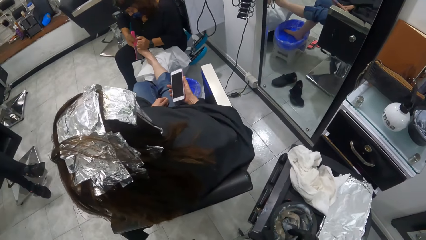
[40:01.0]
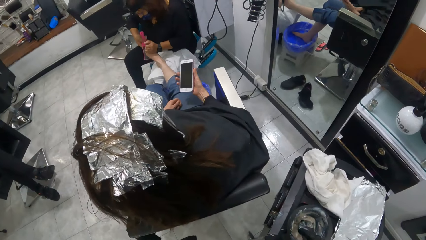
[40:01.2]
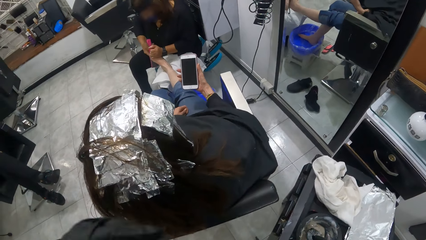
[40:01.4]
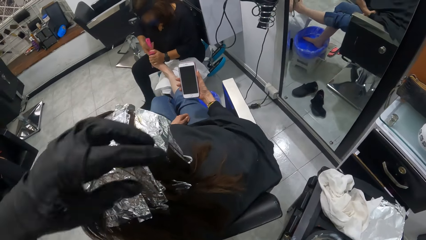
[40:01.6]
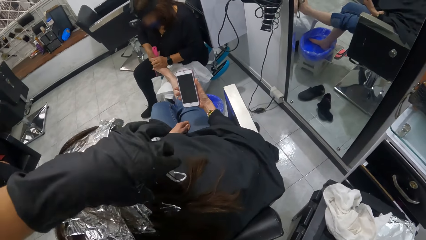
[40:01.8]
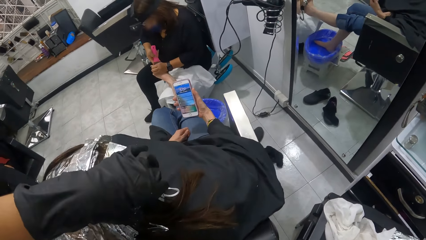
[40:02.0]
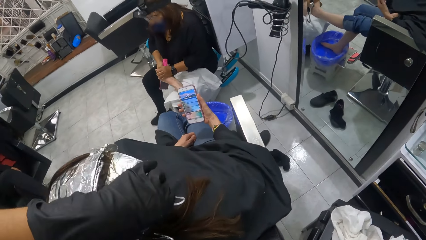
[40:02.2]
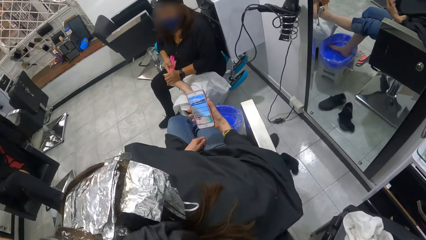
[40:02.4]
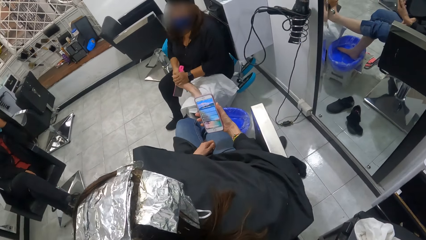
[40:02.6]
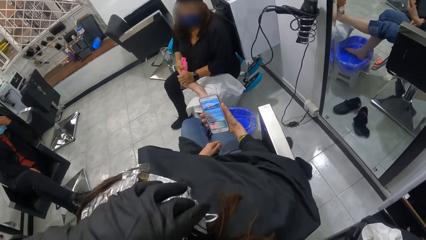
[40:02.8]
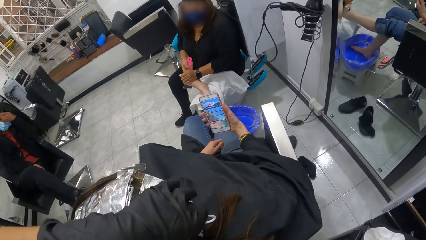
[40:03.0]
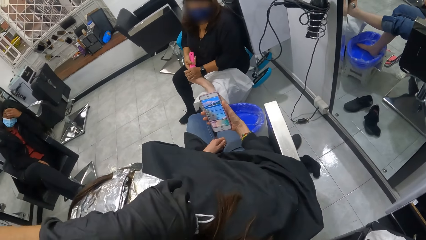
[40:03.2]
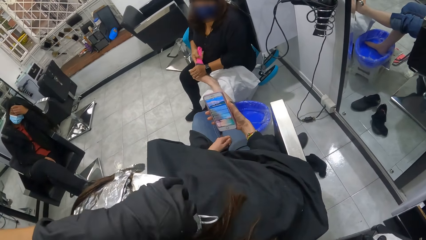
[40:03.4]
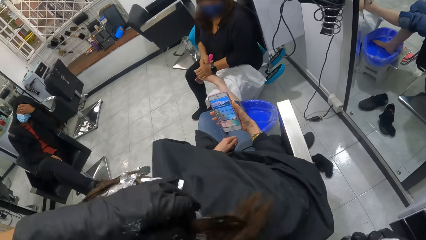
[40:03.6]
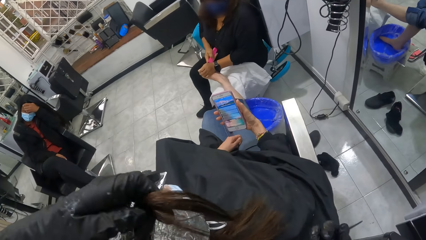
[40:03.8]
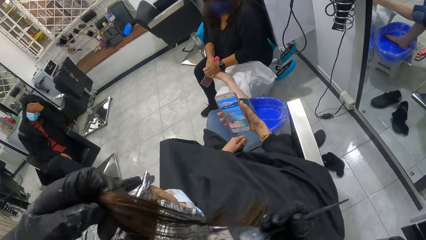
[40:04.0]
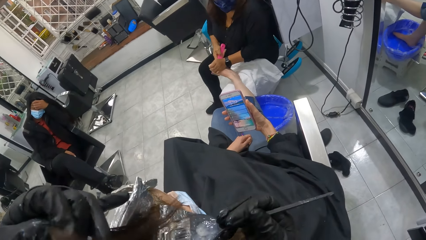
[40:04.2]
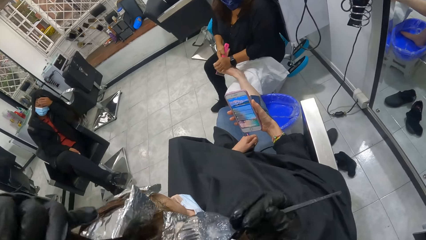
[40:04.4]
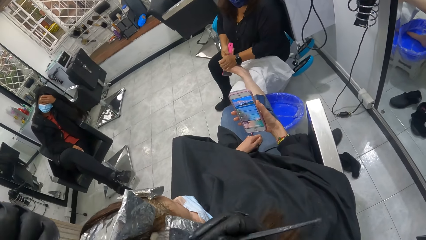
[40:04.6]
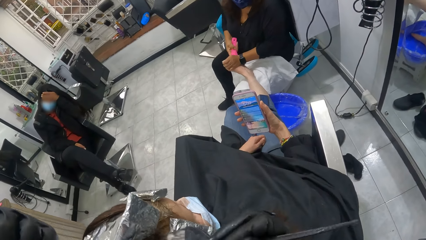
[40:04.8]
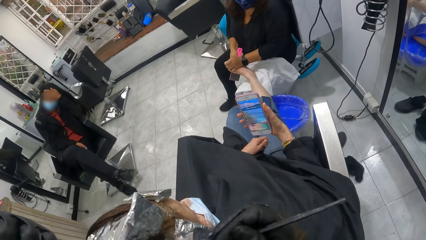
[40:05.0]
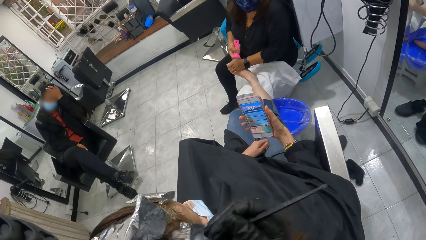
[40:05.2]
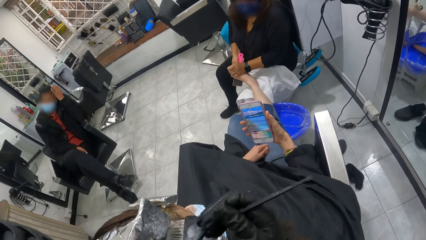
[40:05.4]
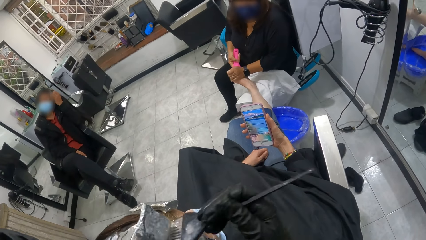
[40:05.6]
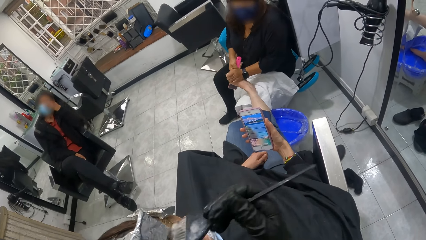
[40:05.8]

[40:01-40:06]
The camera wearer picks the brush from the bowl containing the cream on the table with her right hand. She moves the perm paper on the woman's head with her left hand. She holds the hair of the woman with her left hand. She rubs the cream in the brush on the hair of the woman with her right hand.

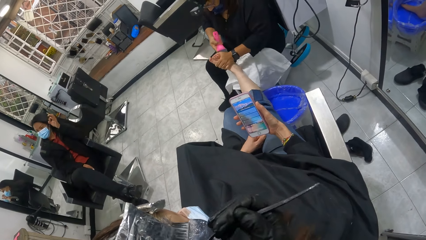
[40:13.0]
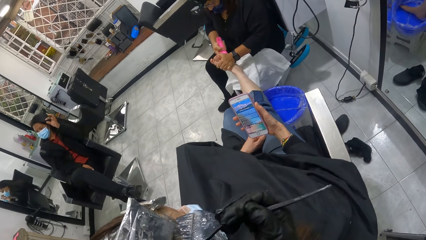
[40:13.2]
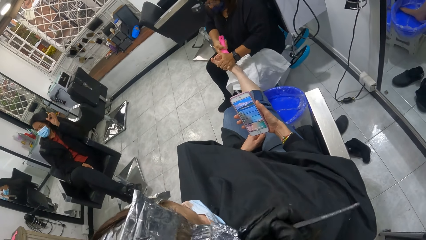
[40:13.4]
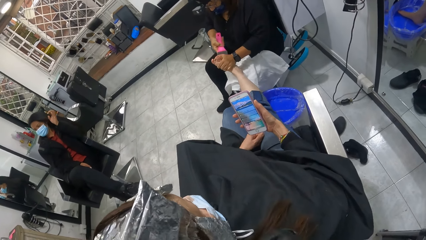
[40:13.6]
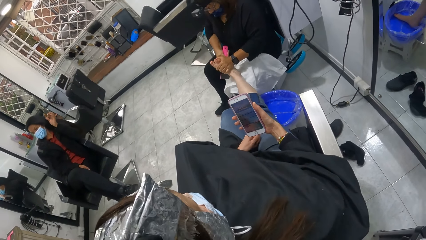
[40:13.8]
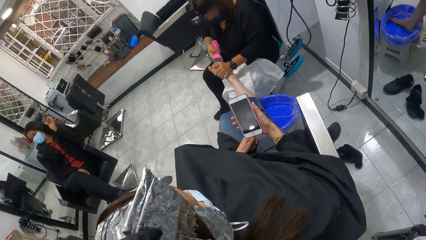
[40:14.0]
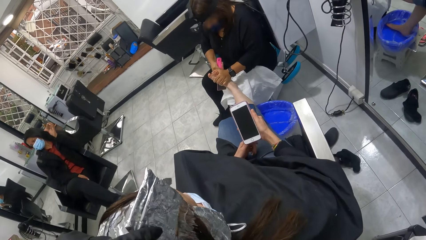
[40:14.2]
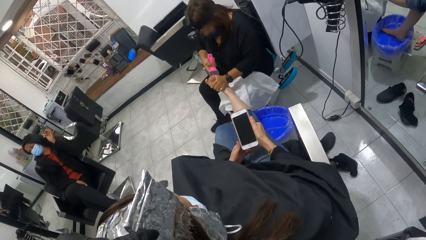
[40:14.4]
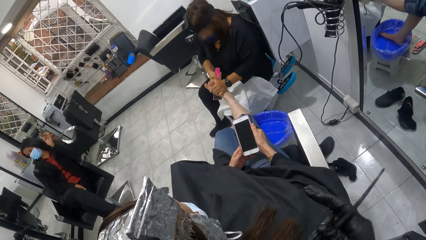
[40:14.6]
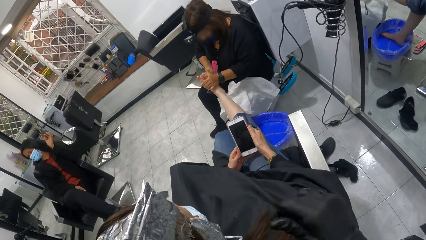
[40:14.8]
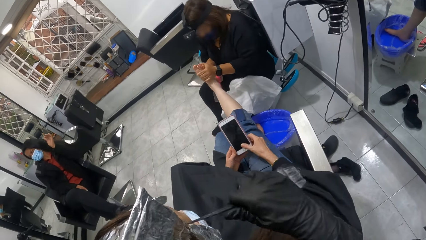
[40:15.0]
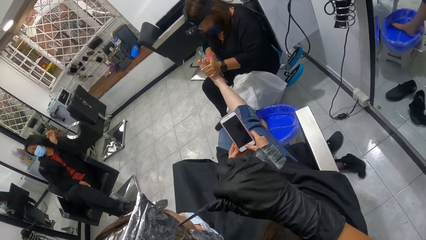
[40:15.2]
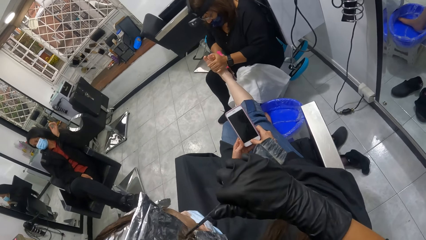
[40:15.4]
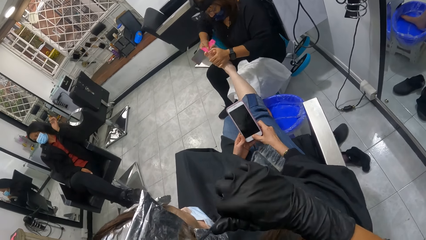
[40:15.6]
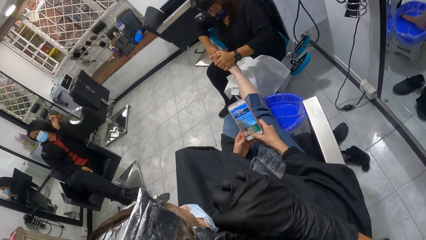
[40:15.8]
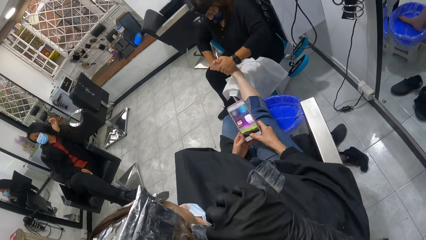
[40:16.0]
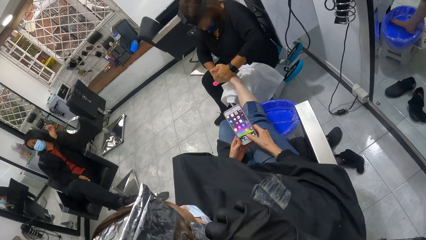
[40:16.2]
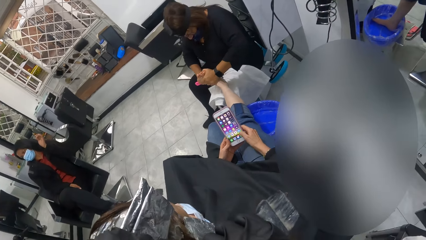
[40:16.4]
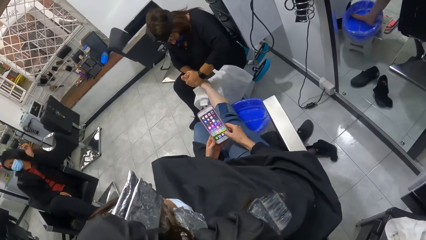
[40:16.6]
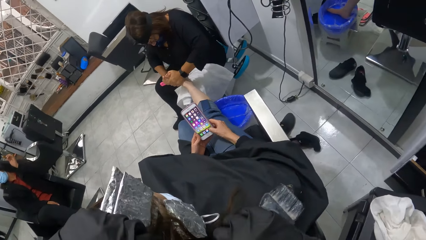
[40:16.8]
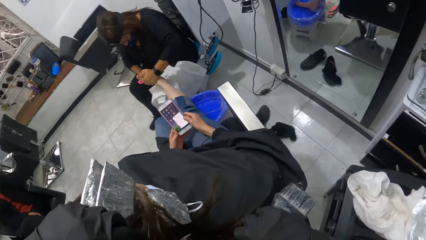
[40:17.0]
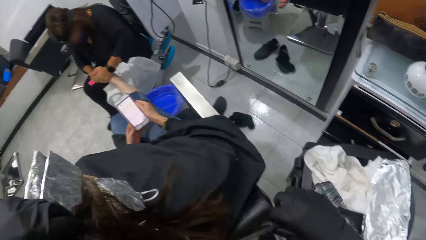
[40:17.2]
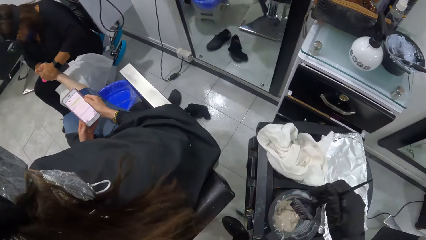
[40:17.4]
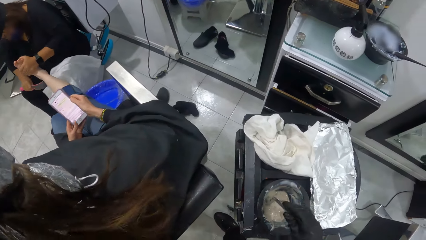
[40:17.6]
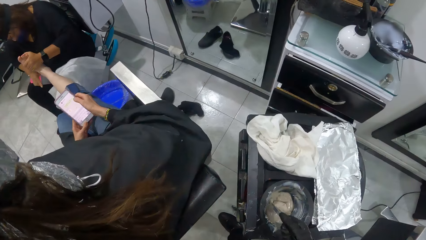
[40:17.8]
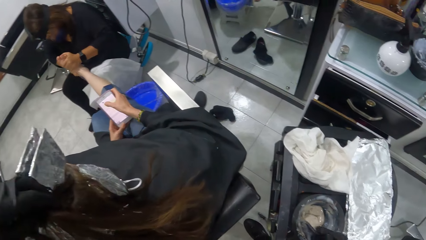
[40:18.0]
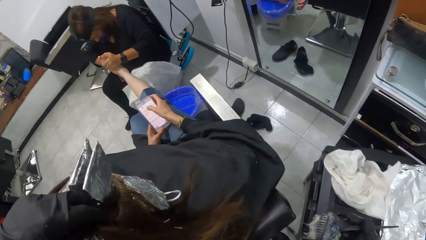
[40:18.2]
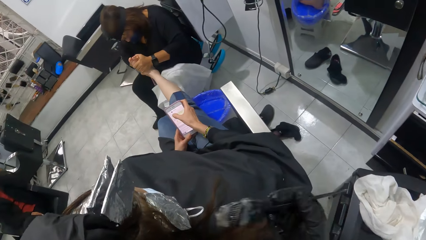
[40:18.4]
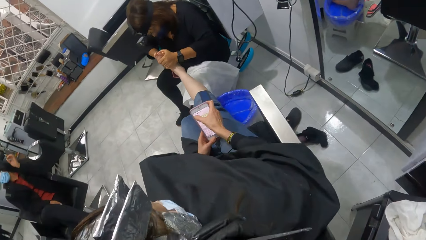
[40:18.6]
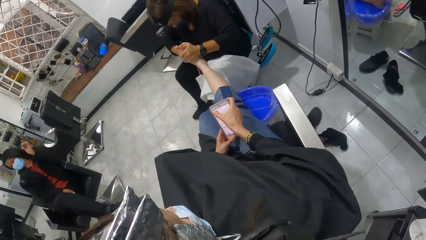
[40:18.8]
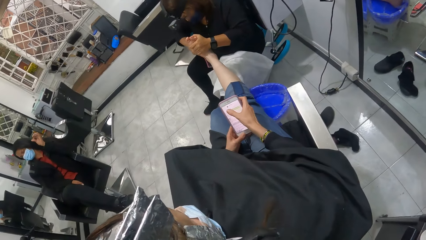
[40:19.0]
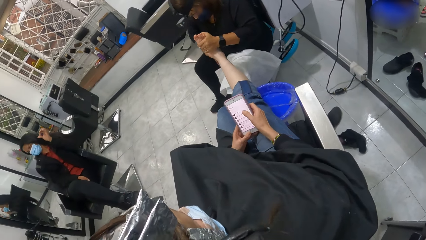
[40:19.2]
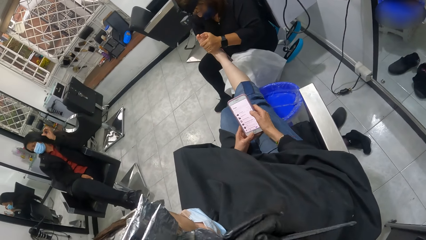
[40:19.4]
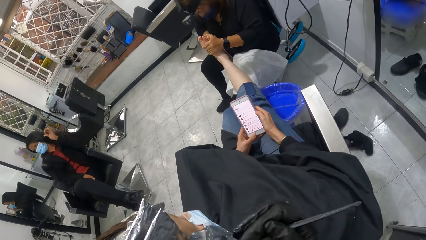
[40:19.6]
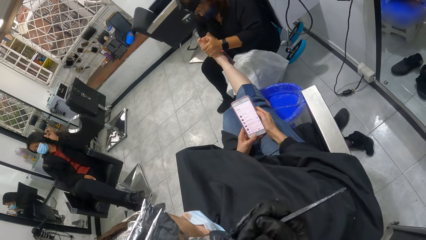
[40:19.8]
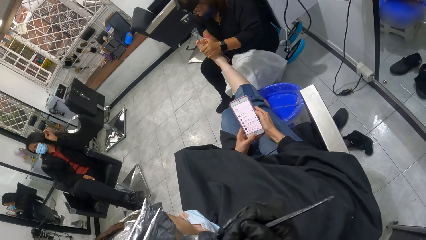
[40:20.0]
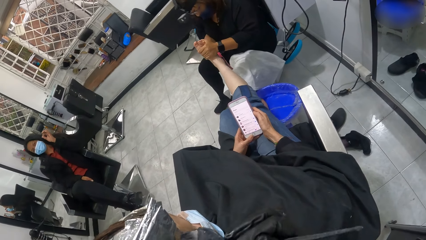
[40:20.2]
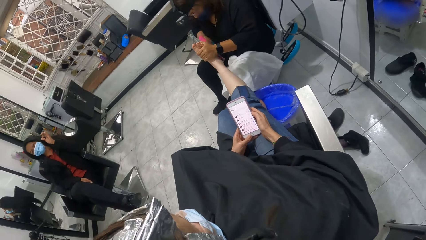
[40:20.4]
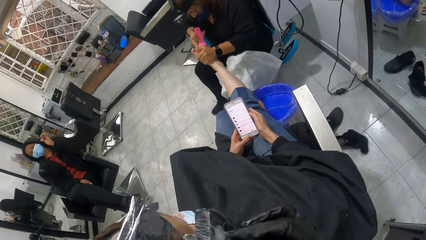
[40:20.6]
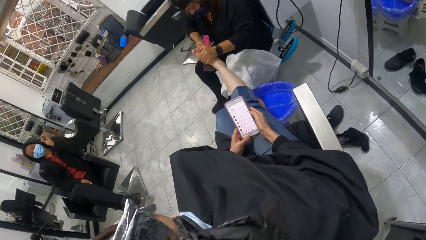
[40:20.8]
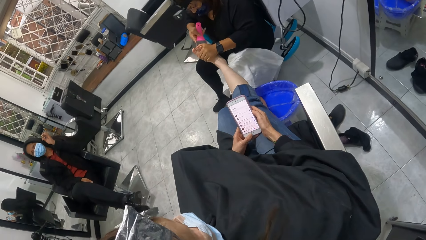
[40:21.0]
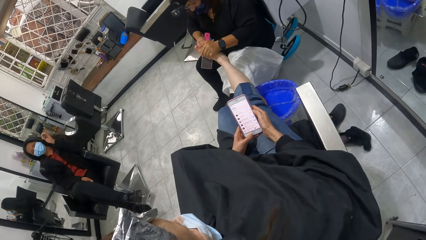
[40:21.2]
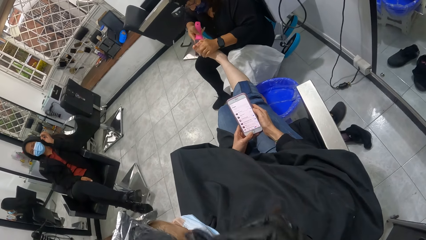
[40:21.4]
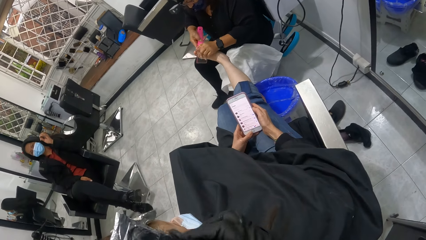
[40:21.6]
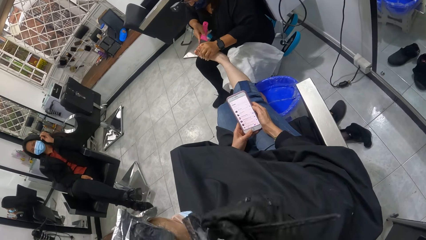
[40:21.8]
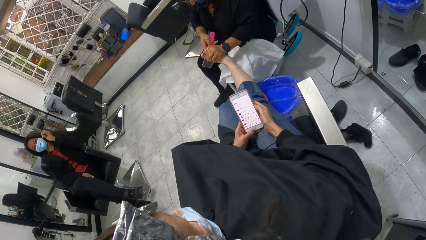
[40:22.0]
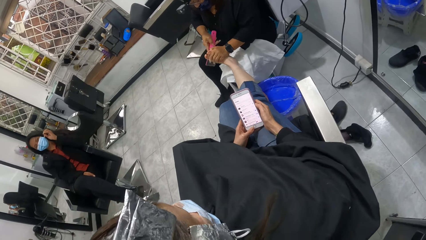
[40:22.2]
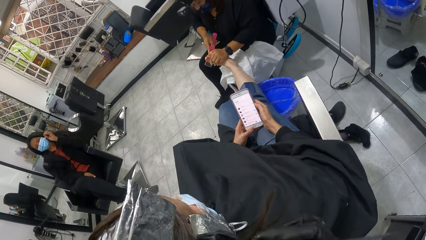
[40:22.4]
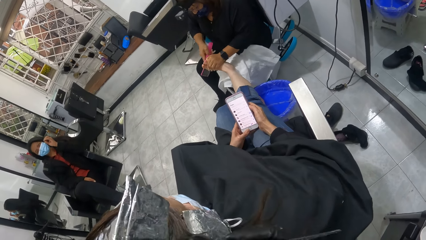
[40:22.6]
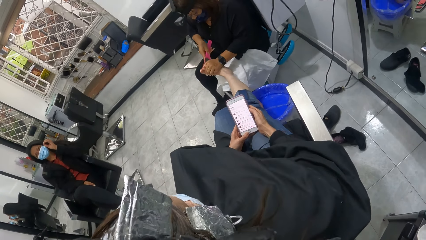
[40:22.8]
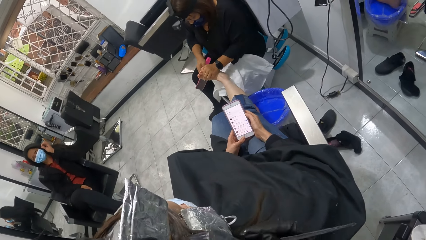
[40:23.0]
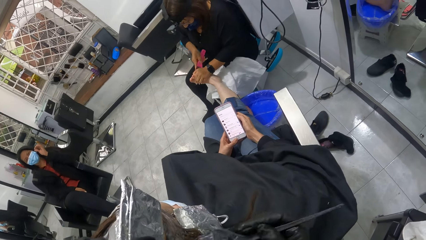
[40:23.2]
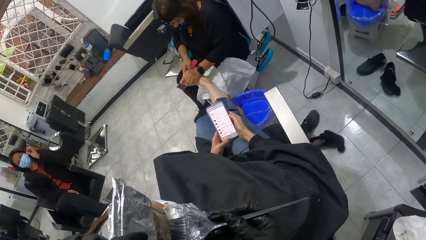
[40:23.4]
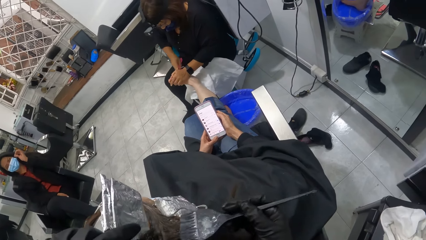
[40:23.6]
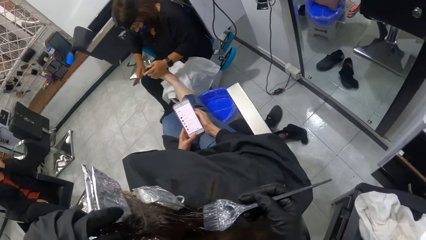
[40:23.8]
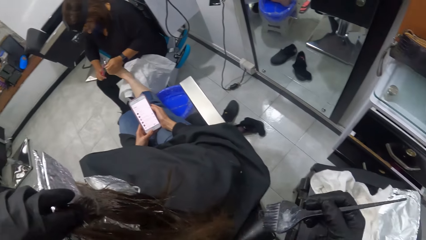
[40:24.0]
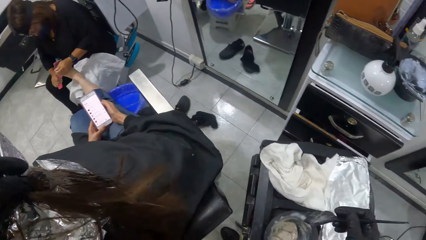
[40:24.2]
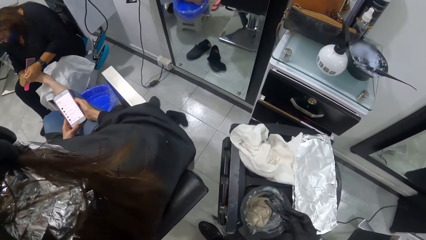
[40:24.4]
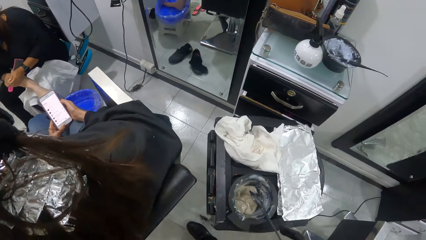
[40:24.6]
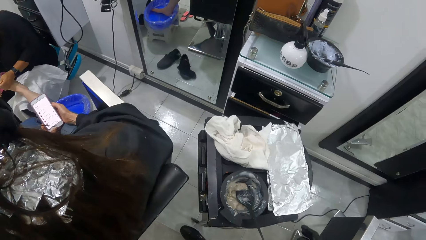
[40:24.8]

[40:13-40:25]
The camera wearer holds the phone with both hands. She parts the hair of the woman with the comb in her right hand. She holds the hair of the woman with her left hand. She dips the brush in her right hand into the bowl containing the cream on the table. She rubs the cream in the brush on the hair of the woman with her right hand. She drops the brush with her right hand into the bowl containing the cream on the table.
